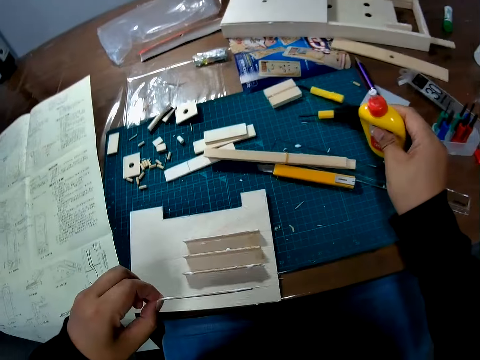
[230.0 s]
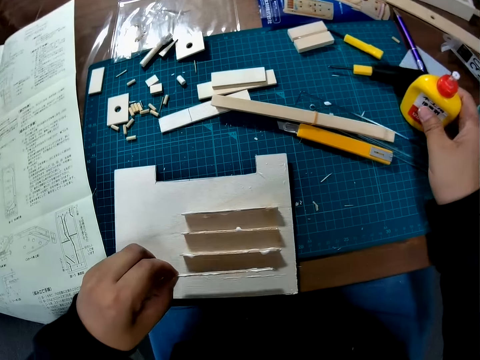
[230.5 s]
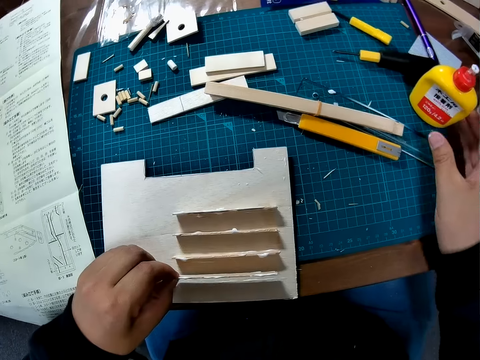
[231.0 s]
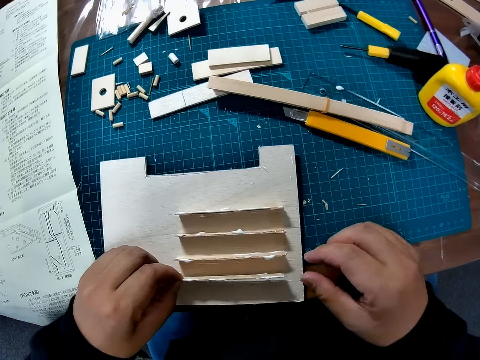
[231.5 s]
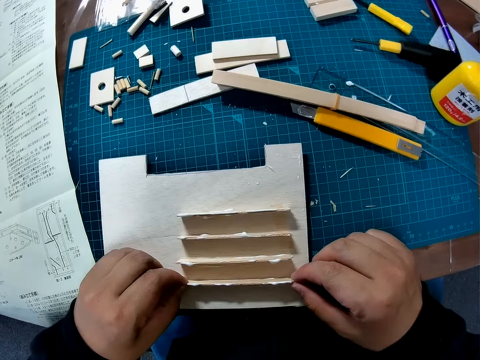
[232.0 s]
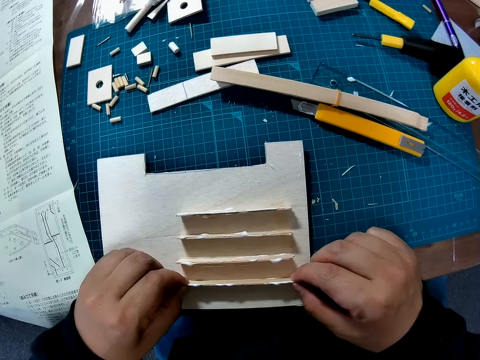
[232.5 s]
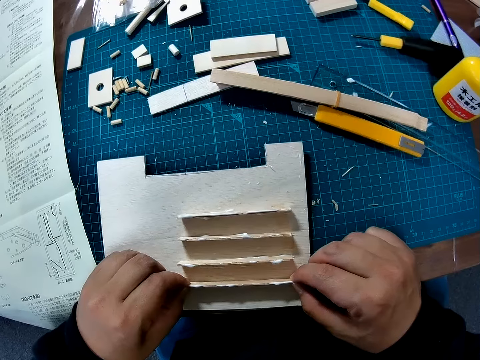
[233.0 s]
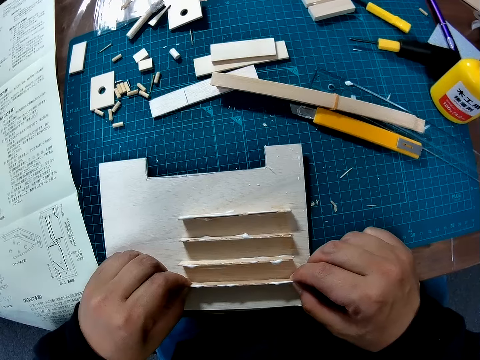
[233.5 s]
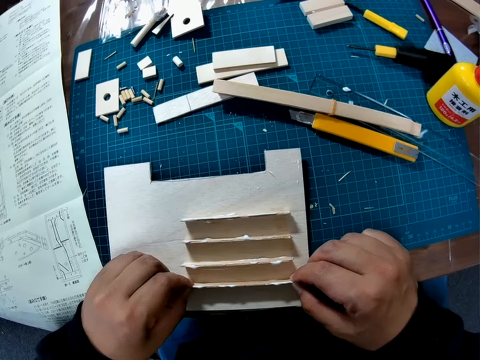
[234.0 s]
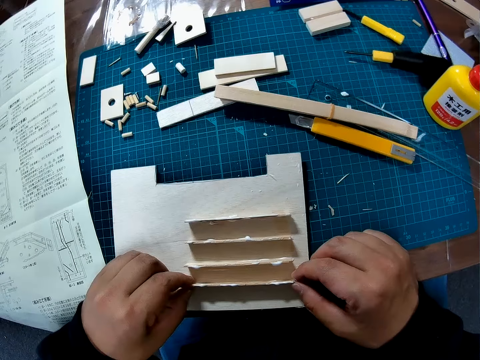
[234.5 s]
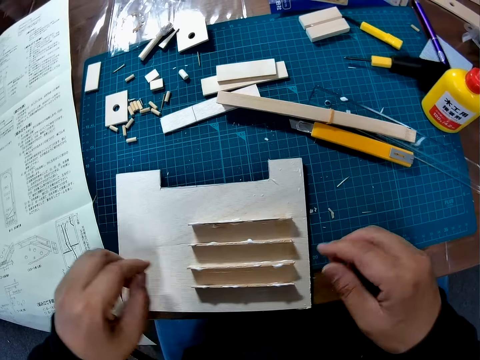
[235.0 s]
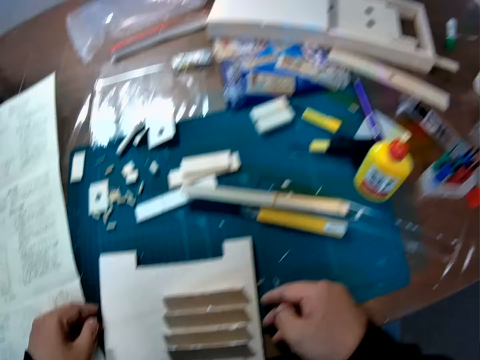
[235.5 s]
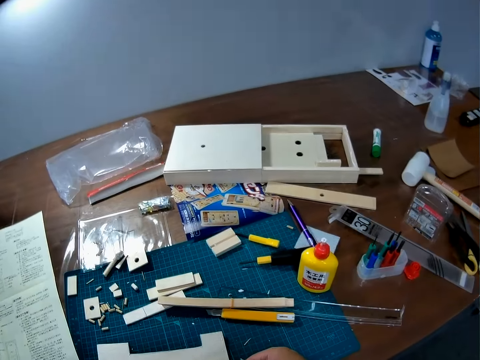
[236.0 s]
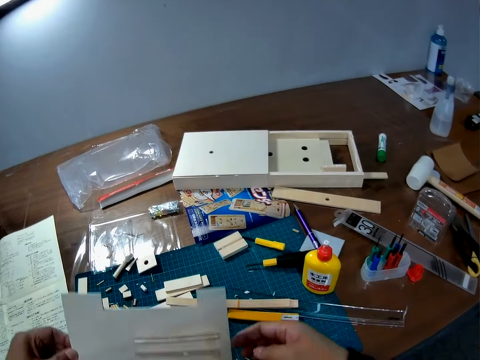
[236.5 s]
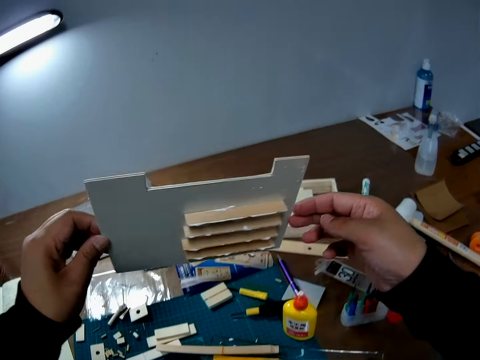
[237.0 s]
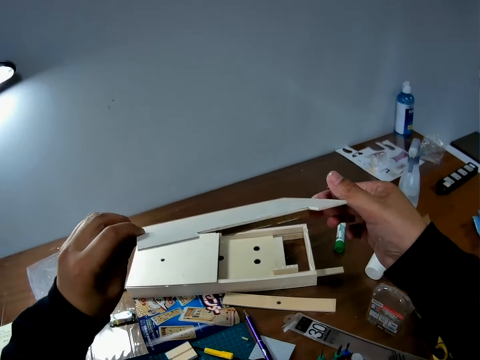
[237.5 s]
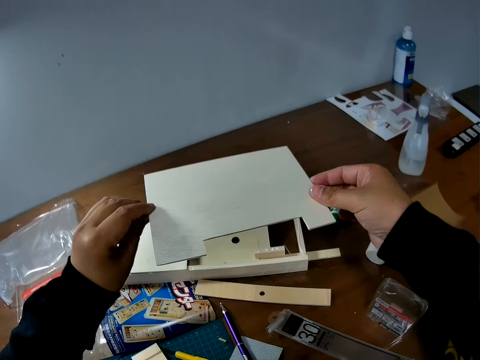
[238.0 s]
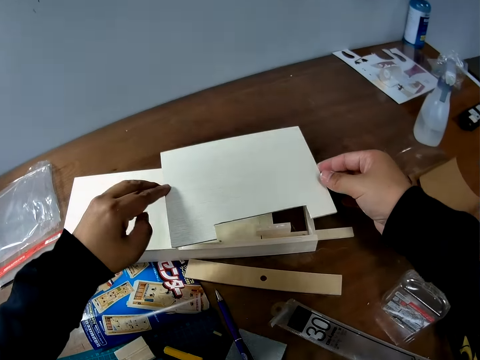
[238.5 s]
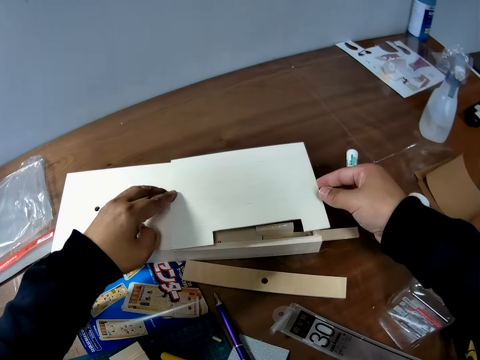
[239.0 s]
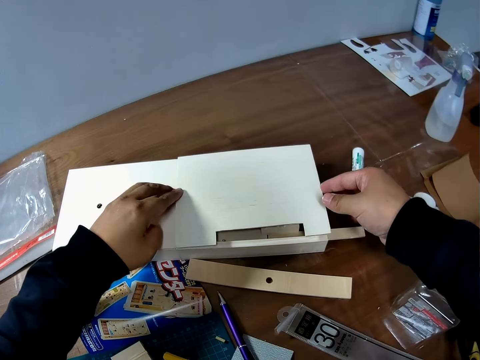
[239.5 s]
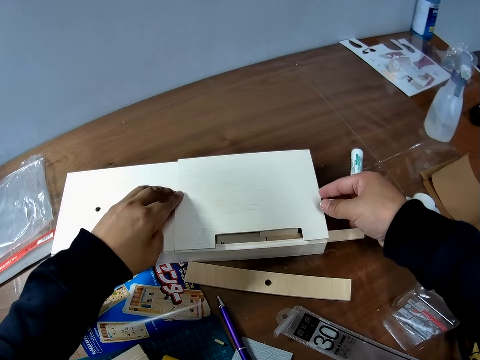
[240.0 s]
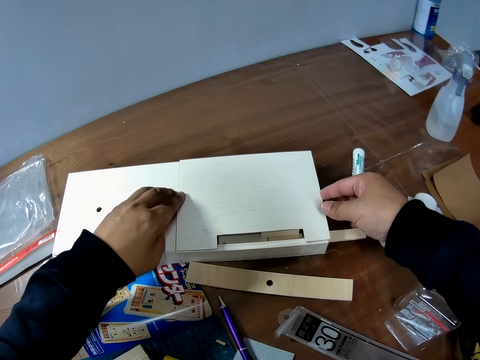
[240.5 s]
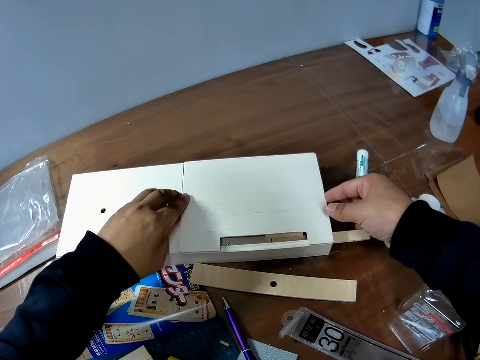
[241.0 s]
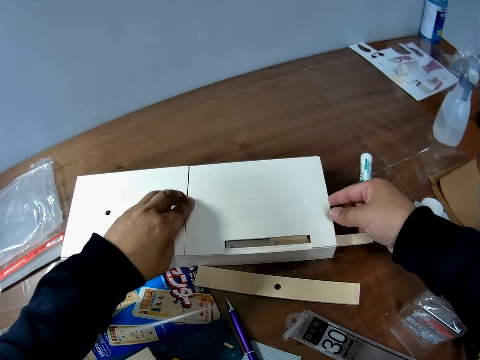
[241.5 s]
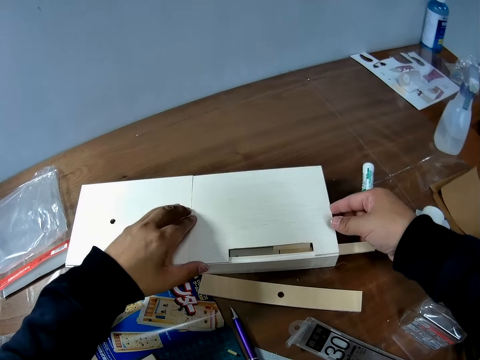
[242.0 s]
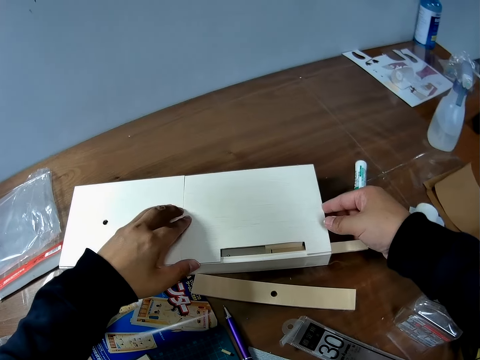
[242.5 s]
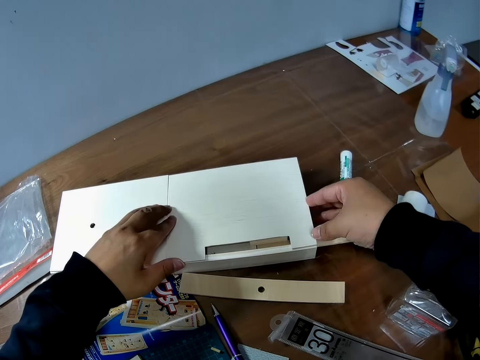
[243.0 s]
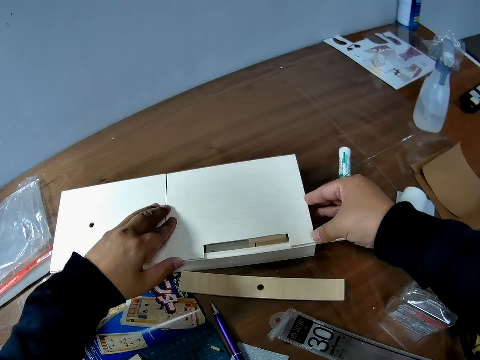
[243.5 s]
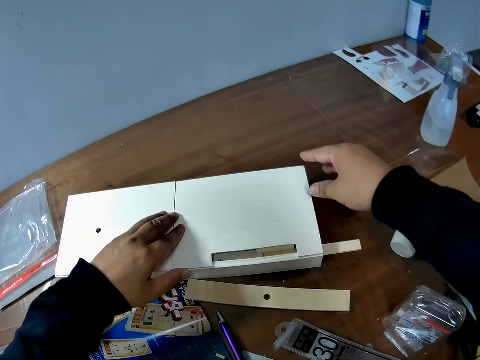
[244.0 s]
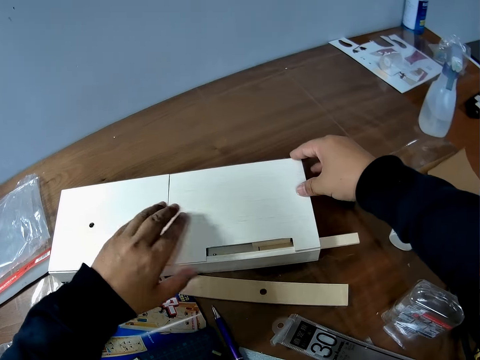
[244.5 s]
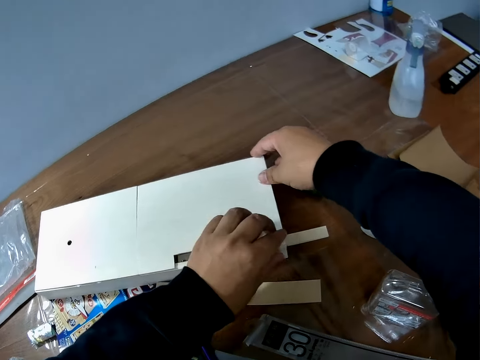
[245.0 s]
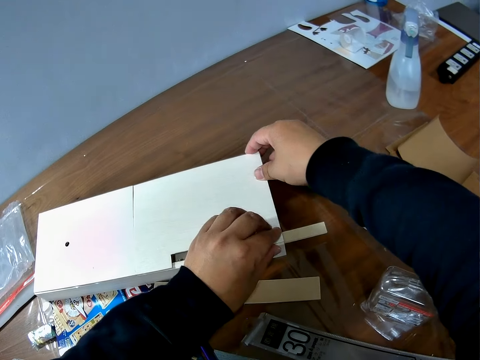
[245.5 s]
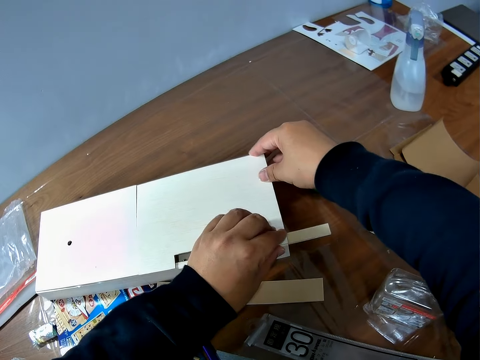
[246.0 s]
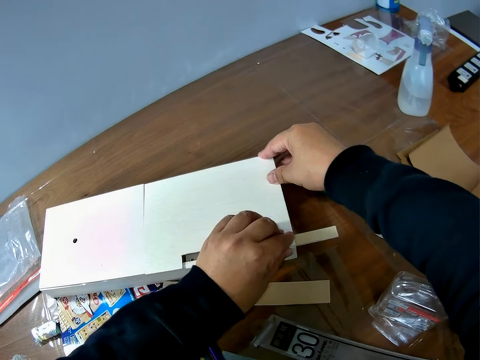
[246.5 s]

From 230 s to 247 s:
The camera wearer puts down a super glue bottle on a cutting mat. They adjust a piece of wood on a paperboard. They place the wood piece on the table. They look around the table. They pick up the paperboard from the cutting mat. They put the paperboard on a paperboard model. They adjust the paperboard on the paperboard model.

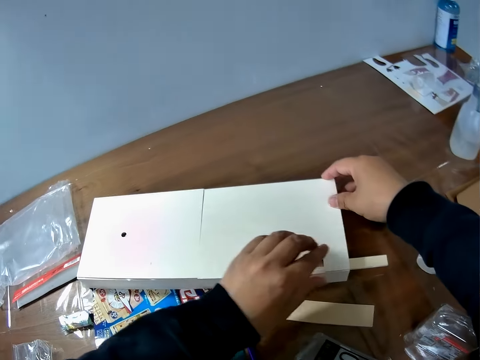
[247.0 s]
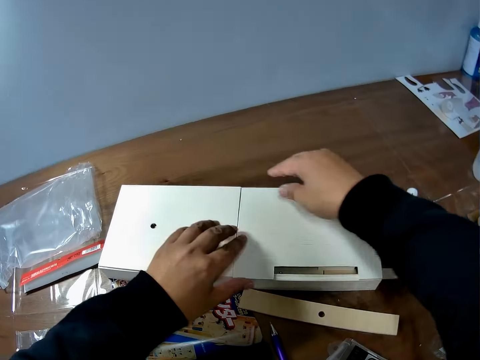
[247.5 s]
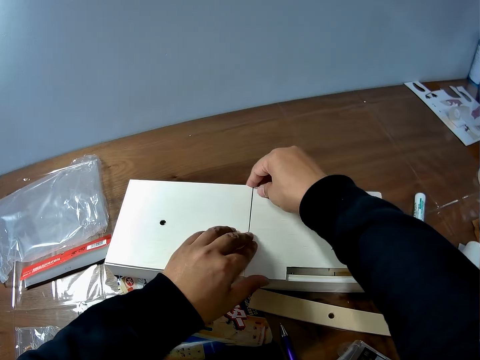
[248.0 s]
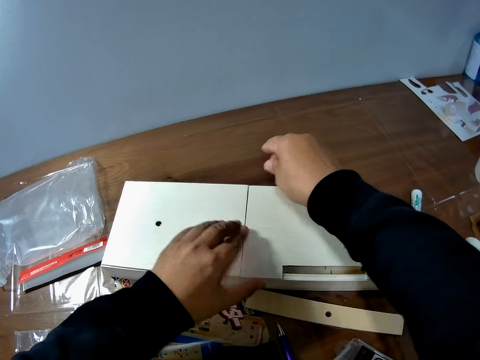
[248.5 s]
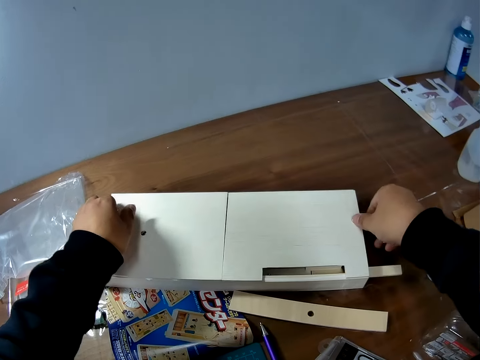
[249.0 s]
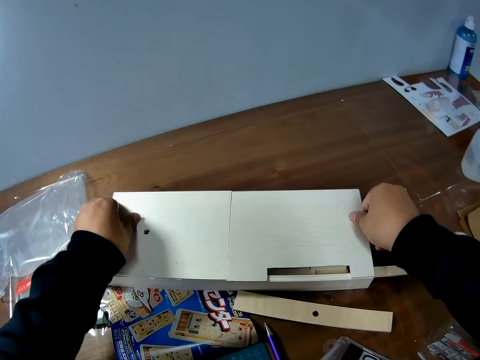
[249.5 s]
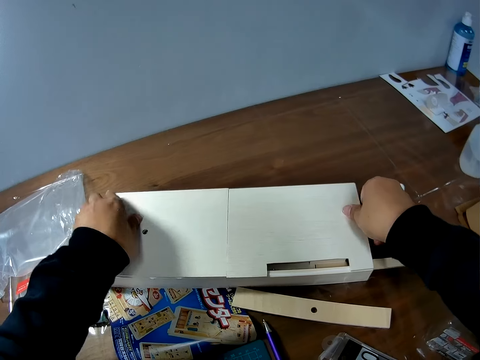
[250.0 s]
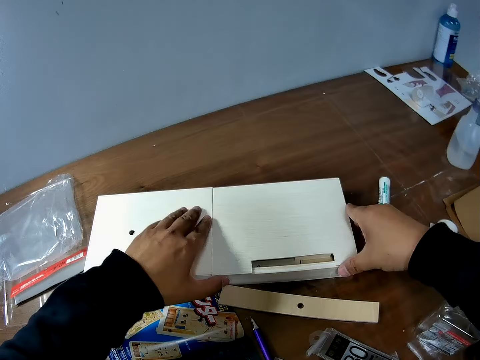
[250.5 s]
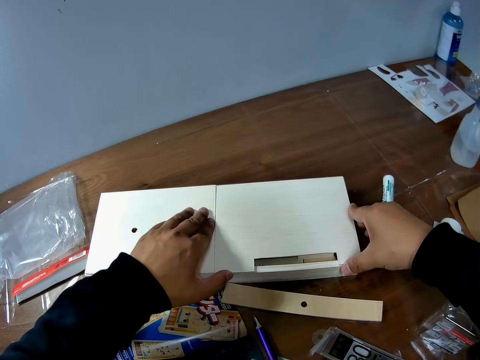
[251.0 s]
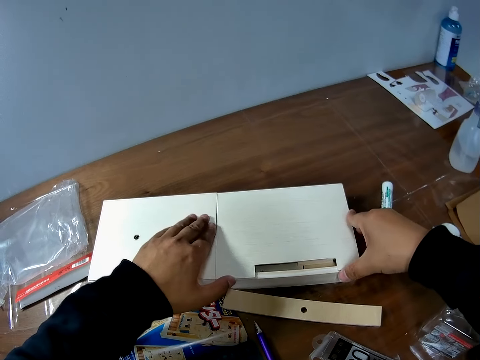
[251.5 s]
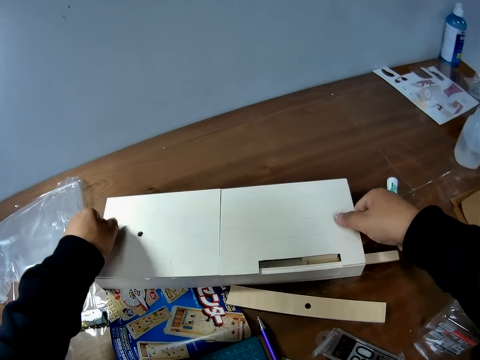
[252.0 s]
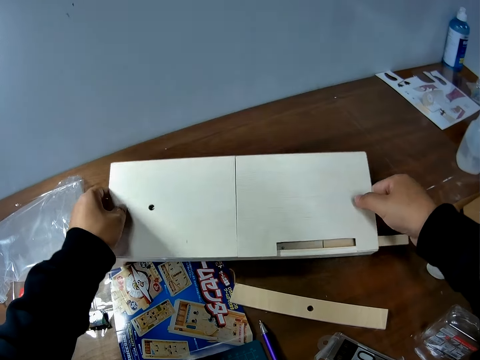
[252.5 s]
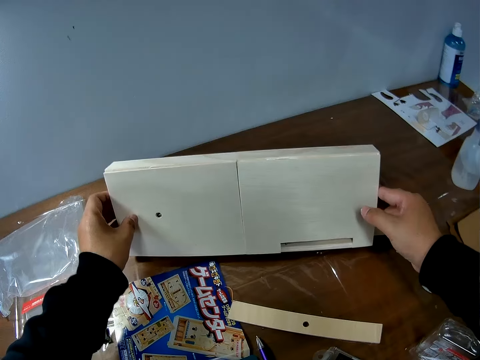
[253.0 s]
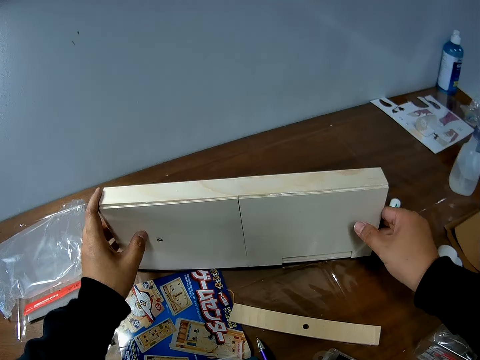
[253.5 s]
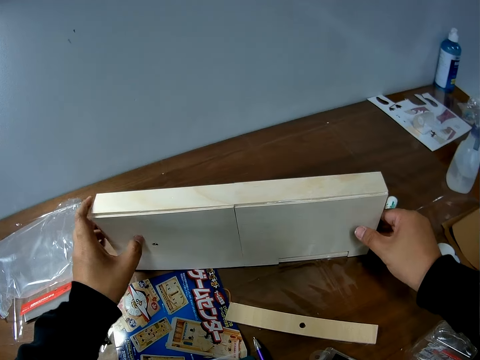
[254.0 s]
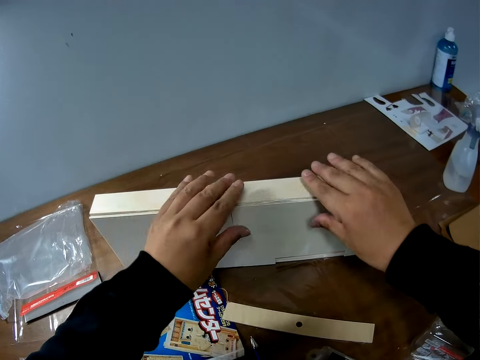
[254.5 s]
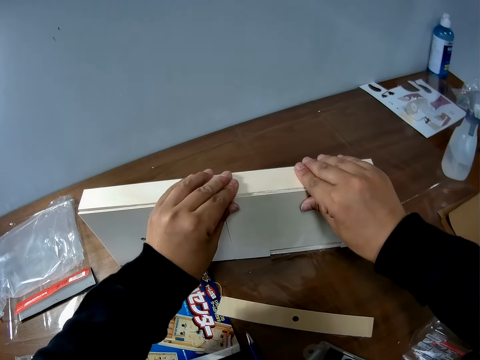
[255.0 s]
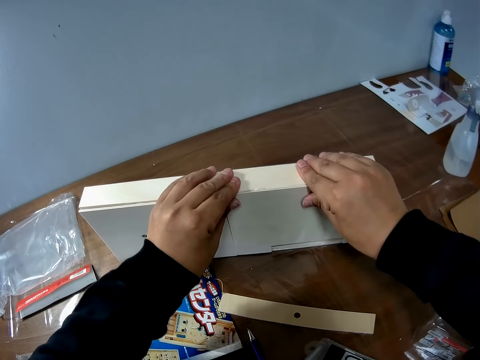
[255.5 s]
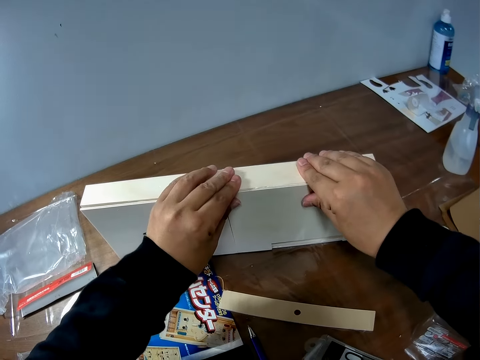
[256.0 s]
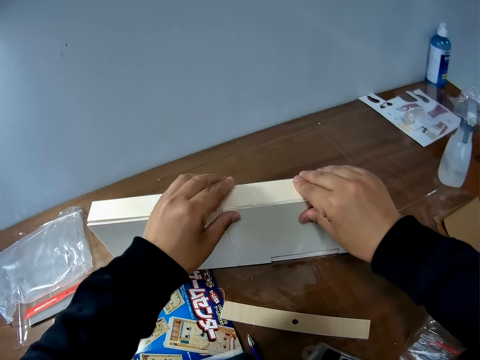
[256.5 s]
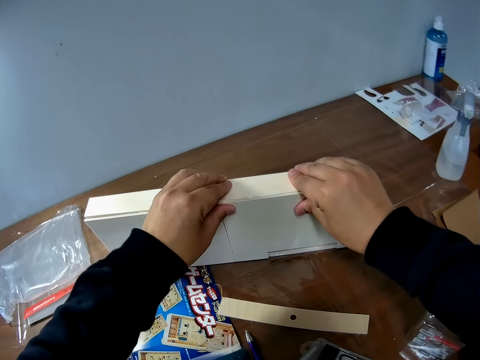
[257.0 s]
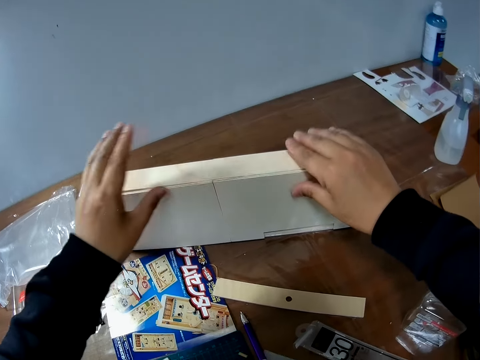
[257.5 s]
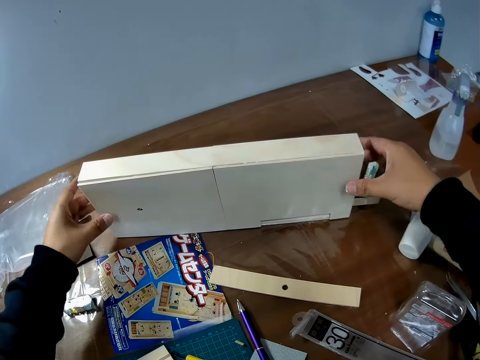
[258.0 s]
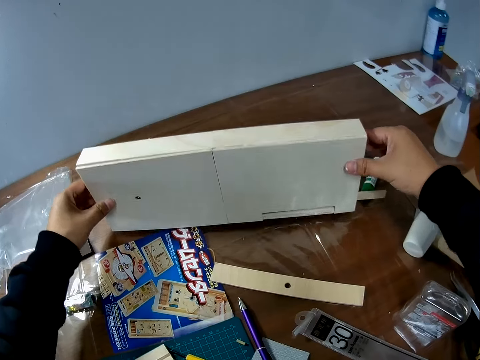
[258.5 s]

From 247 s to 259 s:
The camera wearer picks up a paperboard model from a table. They flip the paperboard model on the table. They adjust a paperboard on the paperboard model. They press the sheet on the box with both hands.
